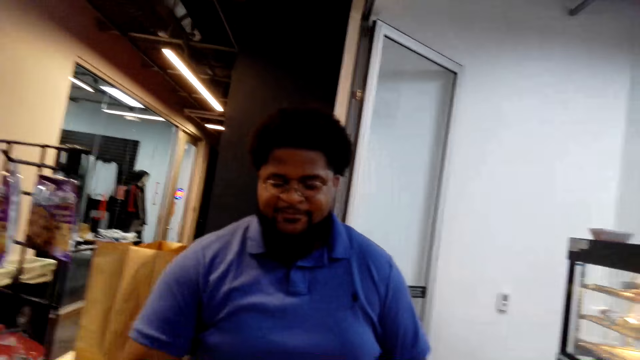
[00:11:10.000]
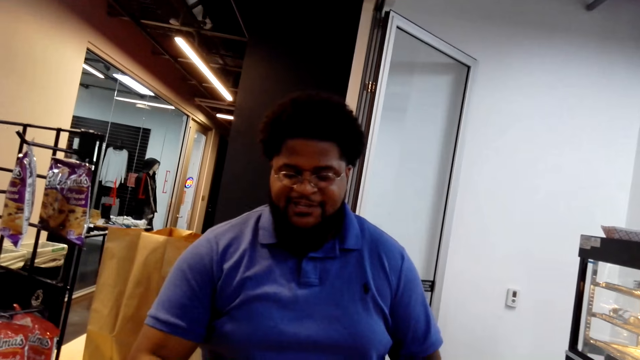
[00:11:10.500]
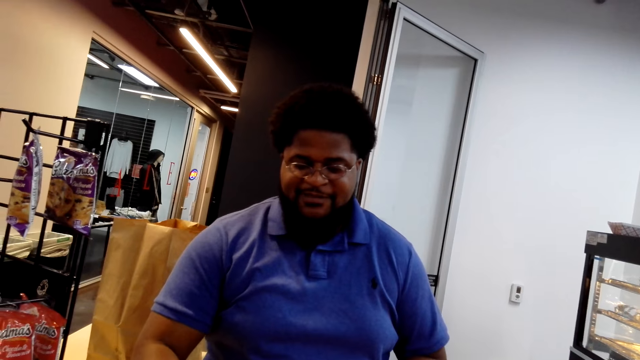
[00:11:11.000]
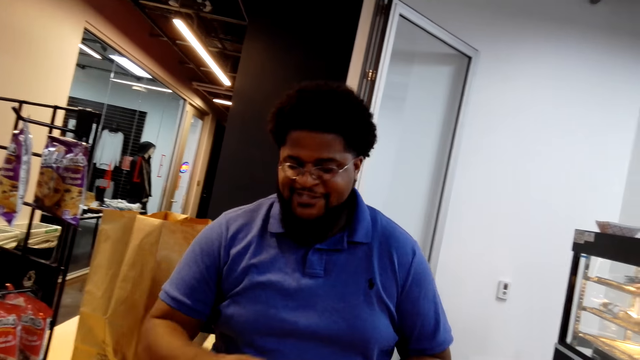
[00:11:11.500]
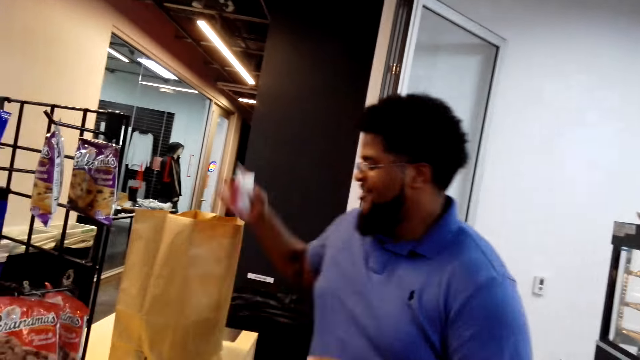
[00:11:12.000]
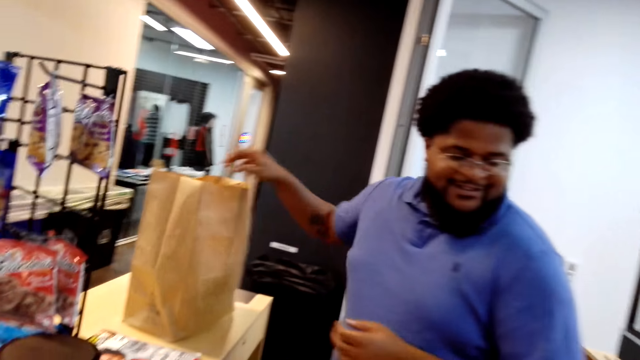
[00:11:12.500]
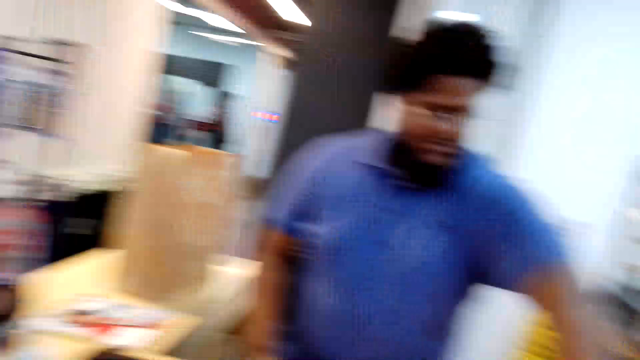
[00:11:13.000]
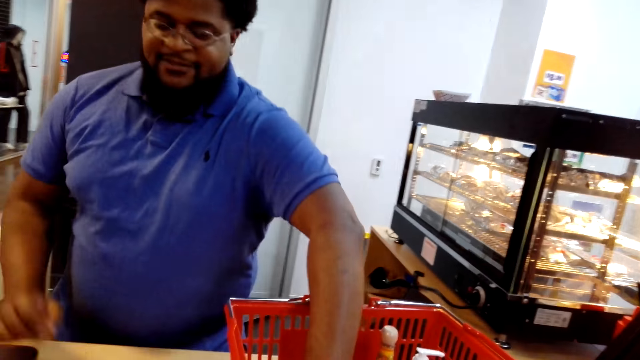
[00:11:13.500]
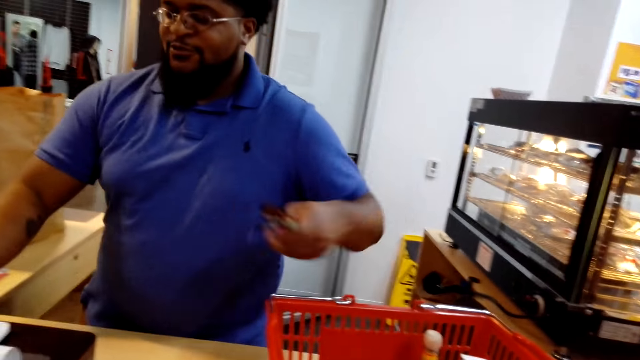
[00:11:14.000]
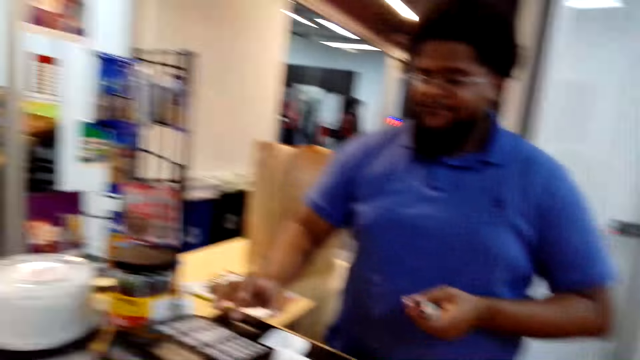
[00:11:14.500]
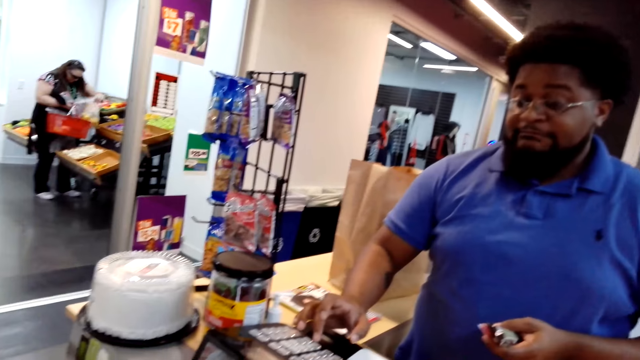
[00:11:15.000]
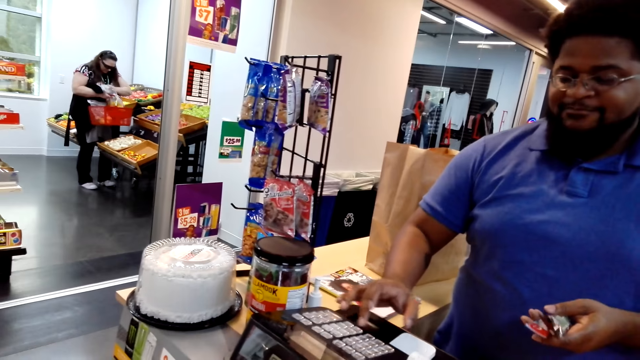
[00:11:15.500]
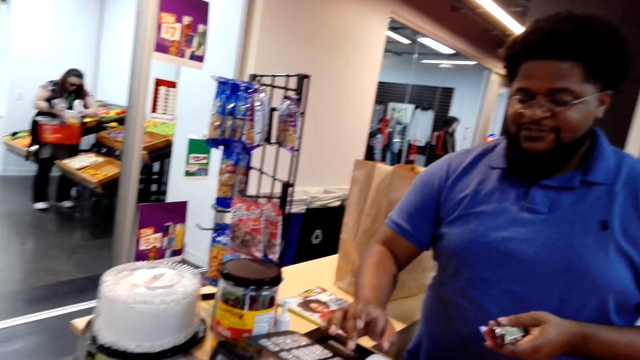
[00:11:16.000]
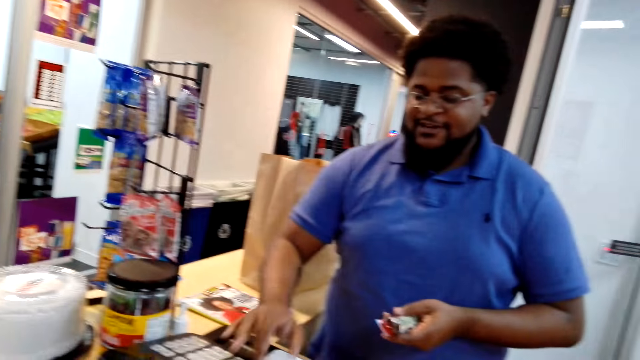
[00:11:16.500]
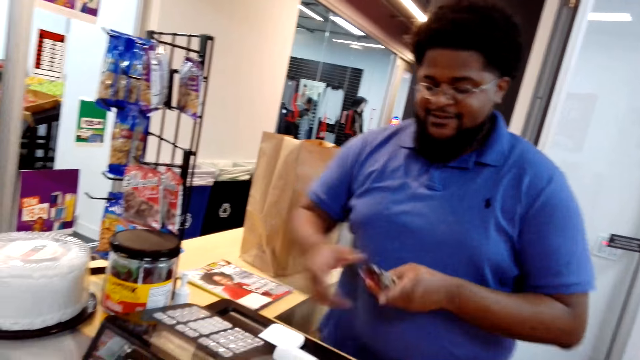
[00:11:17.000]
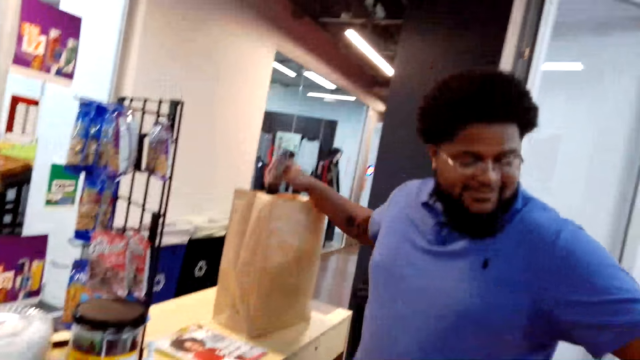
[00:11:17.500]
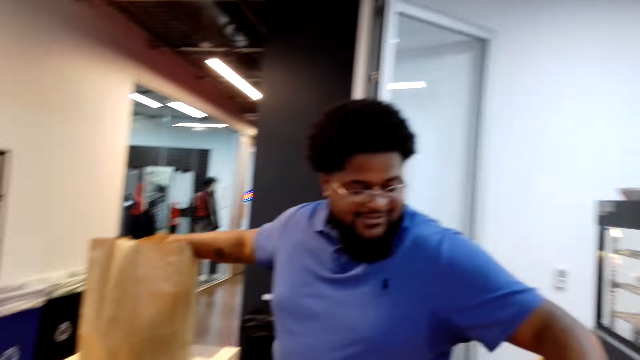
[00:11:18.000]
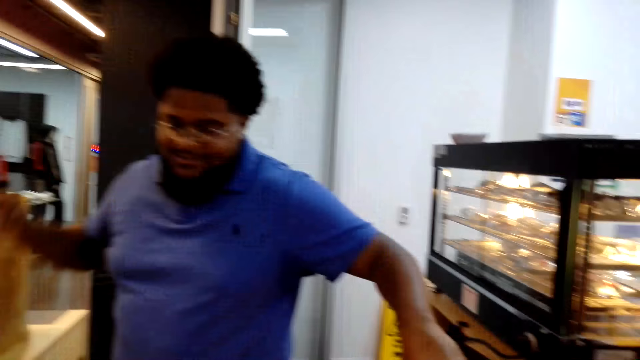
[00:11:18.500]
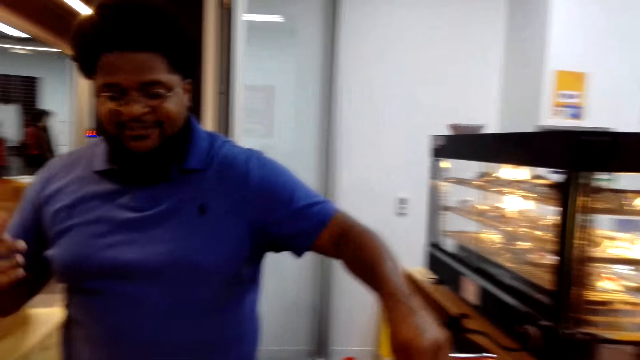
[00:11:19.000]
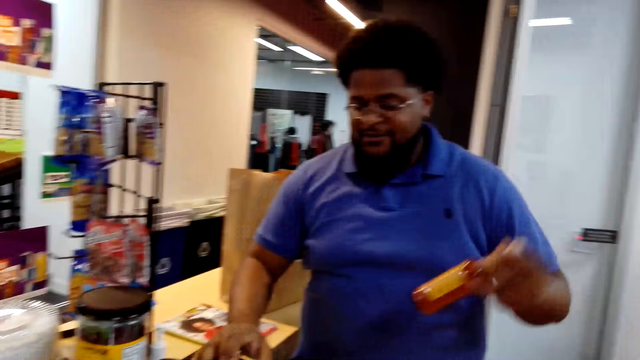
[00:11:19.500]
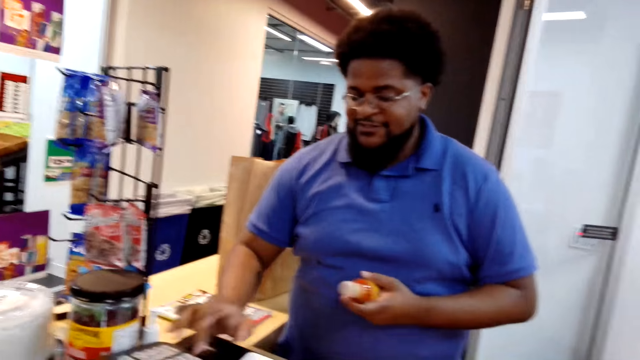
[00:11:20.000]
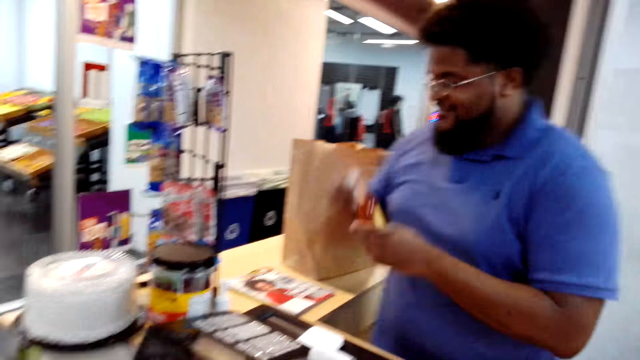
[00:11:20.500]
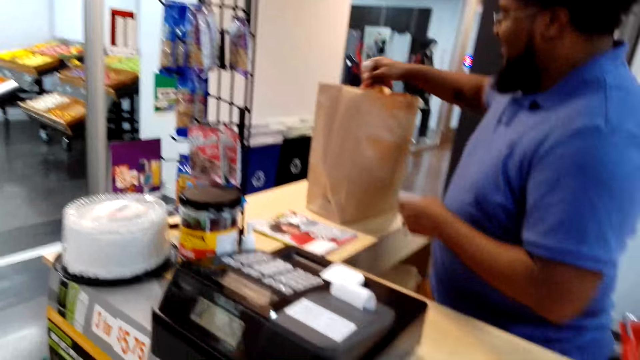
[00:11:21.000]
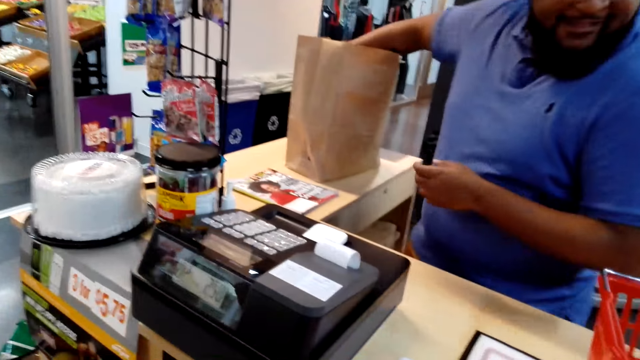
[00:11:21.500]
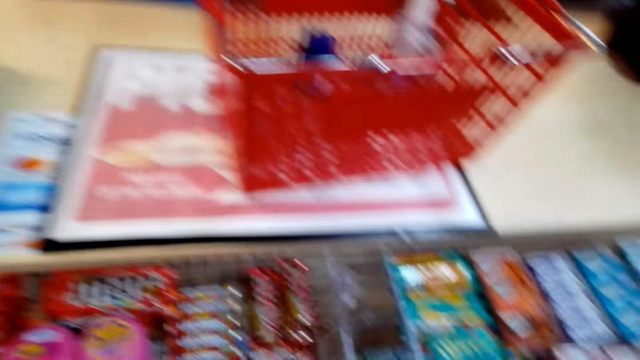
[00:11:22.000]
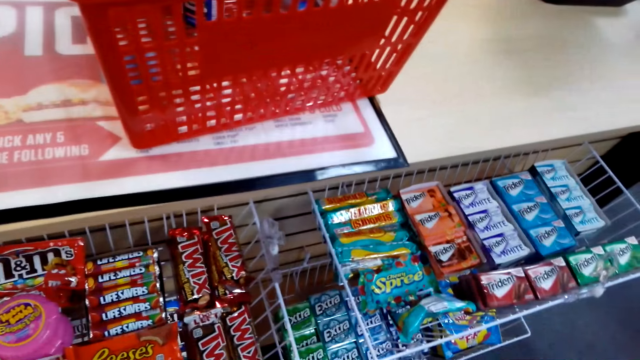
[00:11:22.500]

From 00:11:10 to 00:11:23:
The camera wearer looks at a man. The man places a product in a paper bag, picks up a product from the basket, registers a product on the barcode machine, and does the sum for the shopping. The man places a product in the paper bag, picks up a product from the basket, does the sum for the shopping, and registers a product on the barcode machine. The man places a product in the paper bag.

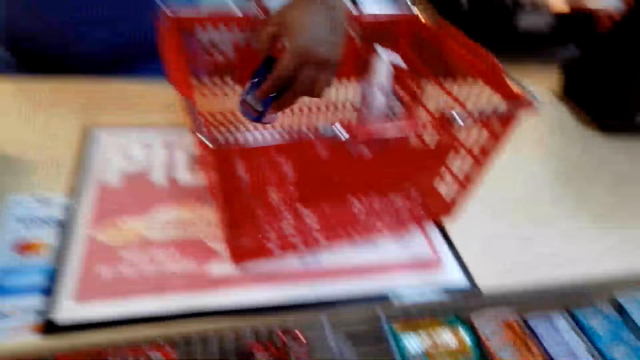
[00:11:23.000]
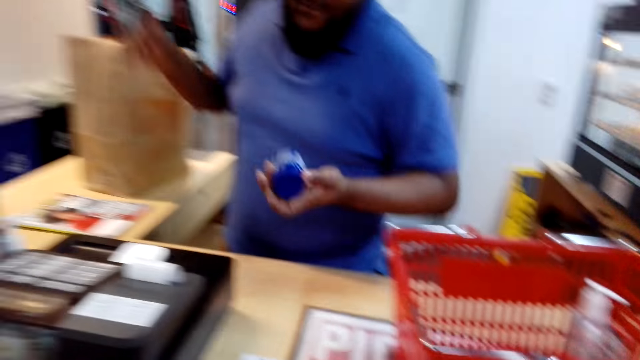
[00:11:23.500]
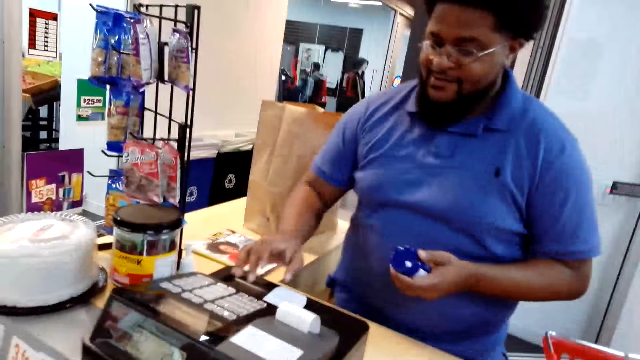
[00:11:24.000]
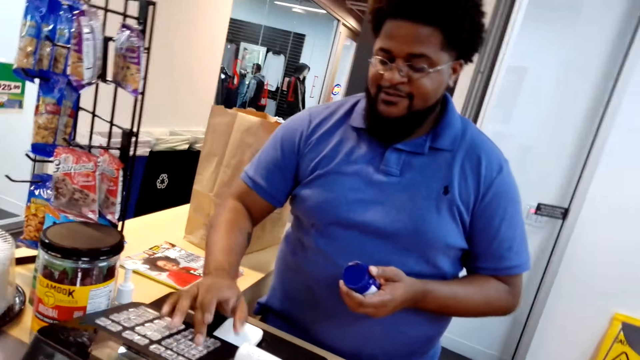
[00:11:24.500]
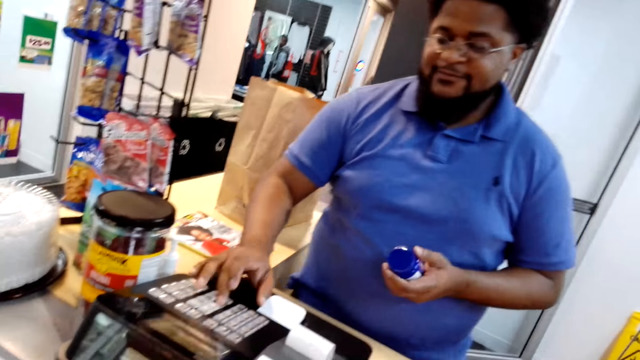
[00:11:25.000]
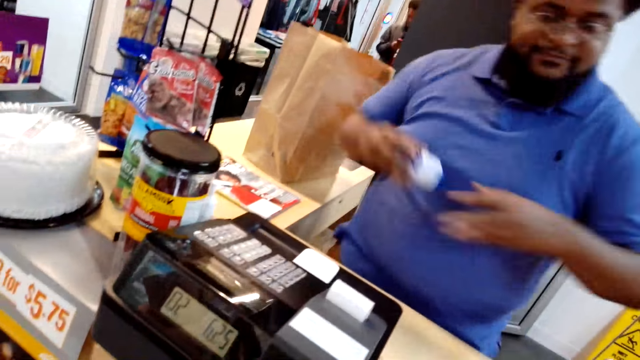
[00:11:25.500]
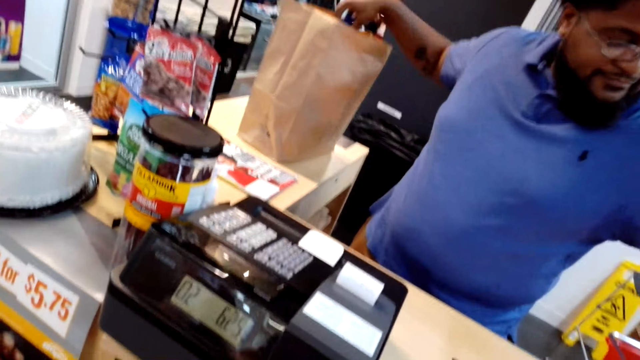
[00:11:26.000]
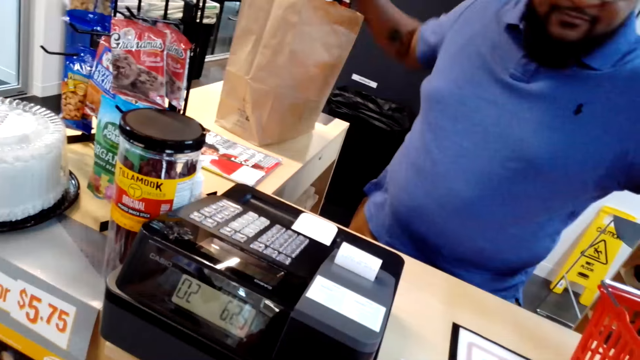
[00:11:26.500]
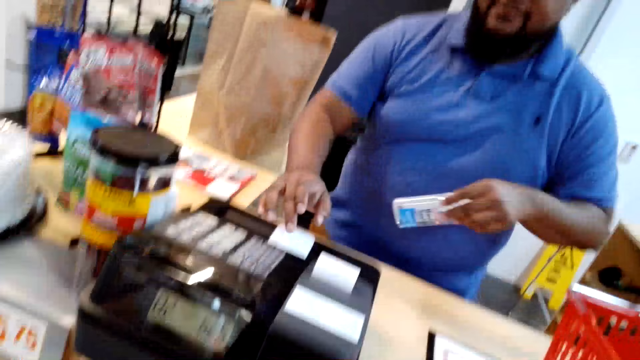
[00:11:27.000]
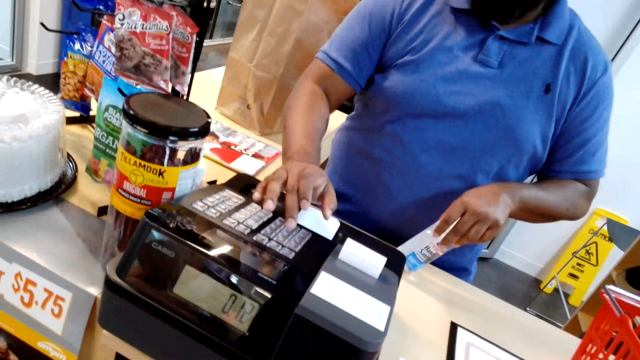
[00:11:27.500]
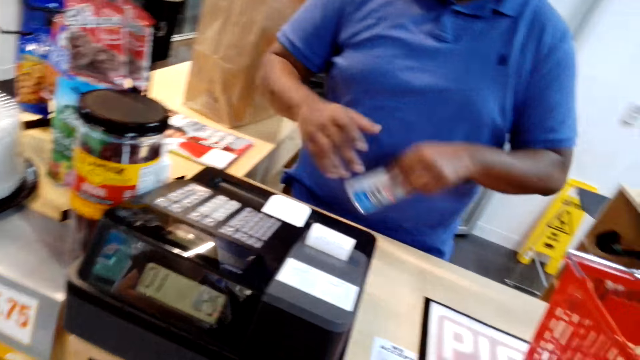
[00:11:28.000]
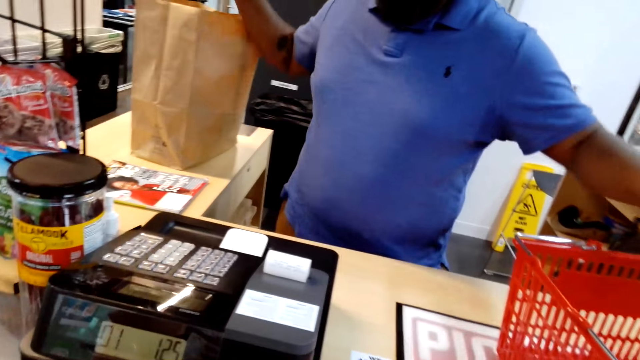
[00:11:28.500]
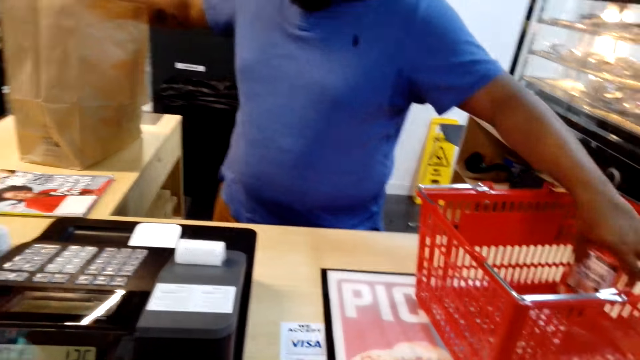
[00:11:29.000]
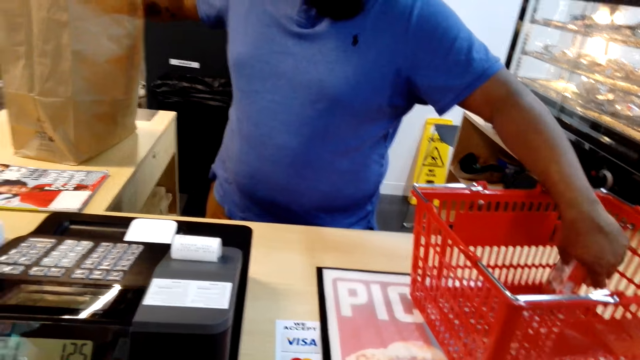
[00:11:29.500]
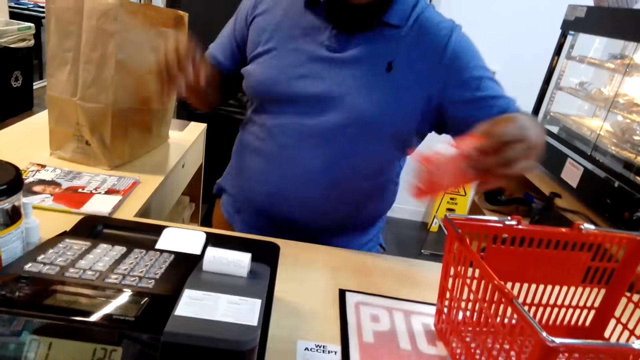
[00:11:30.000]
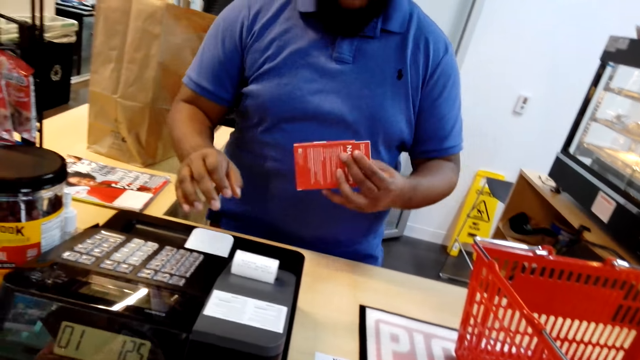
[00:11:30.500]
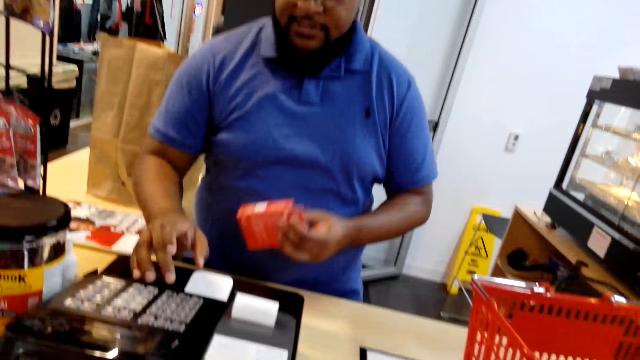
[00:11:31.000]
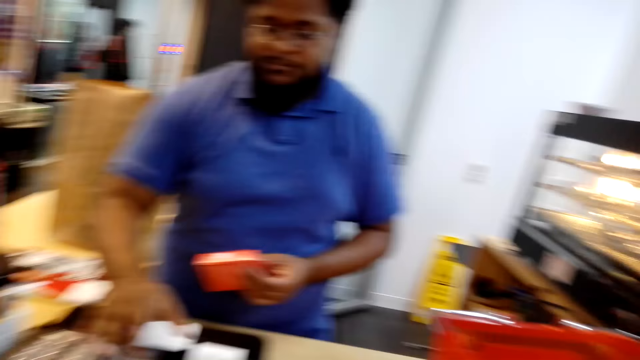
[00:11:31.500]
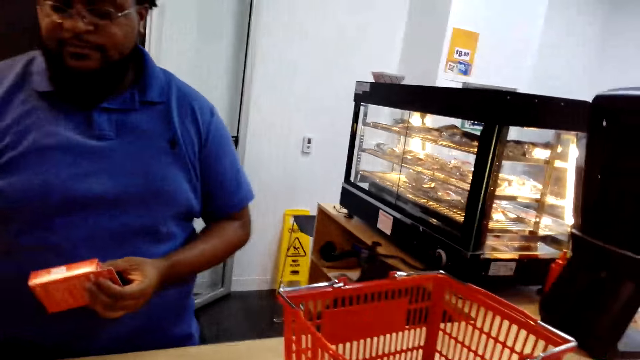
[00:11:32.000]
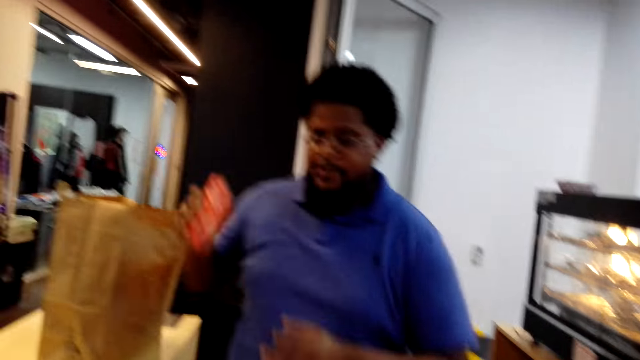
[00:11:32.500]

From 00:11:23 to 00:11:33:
A man picks up a product from the basket, does the sum for the shopping, registers a product on the barcode machine, and places a product in a paper bag. The man picks up a product from the basket, does the sum for the shopping, registers a product on the barcode machine, and places a product in the paper bag. The man picks up a product from the basket and registers a product on the barcode machine.
